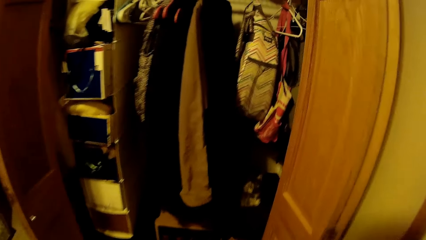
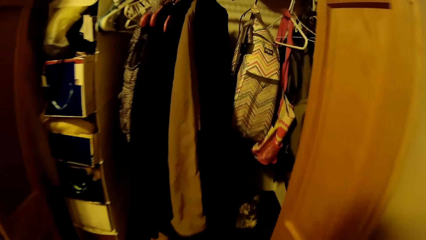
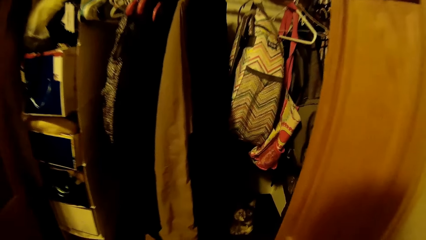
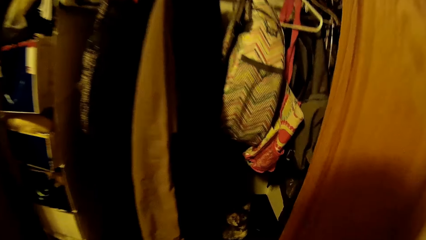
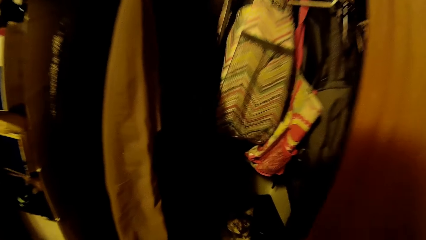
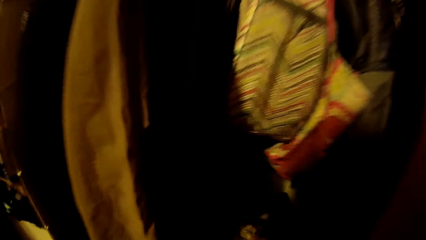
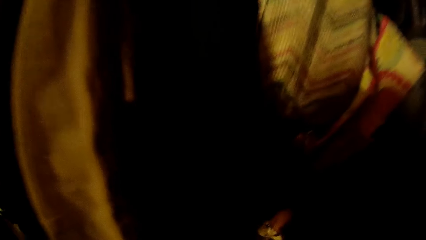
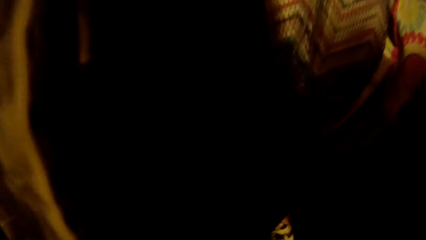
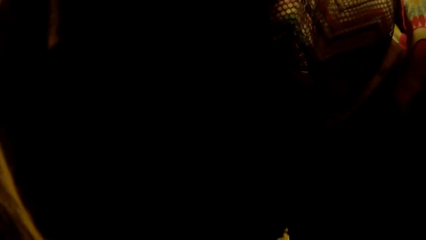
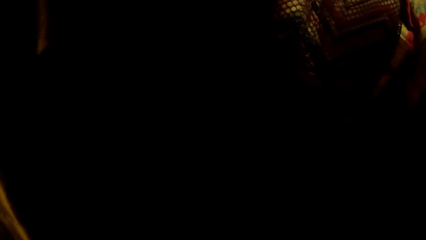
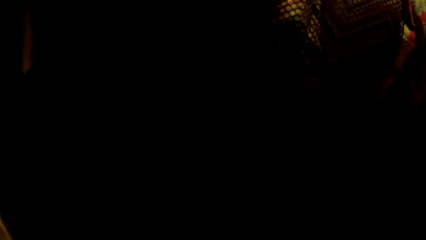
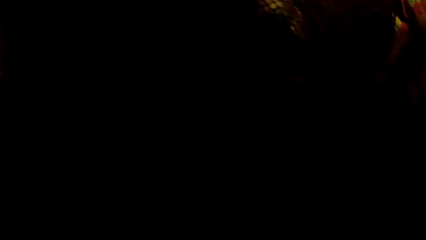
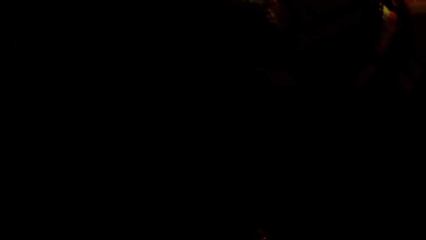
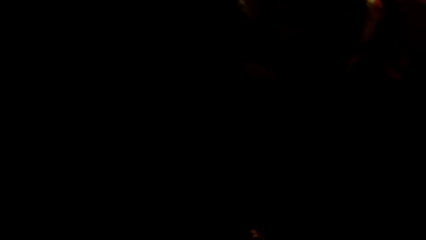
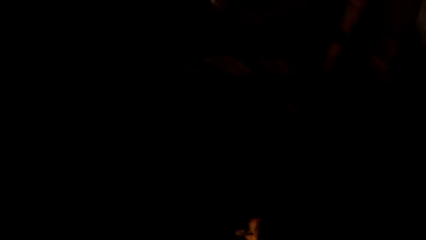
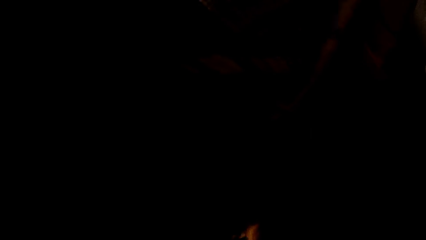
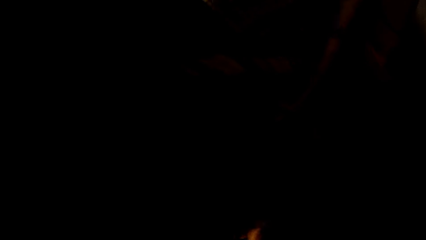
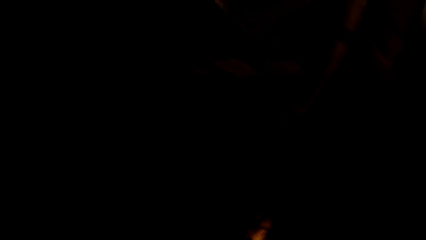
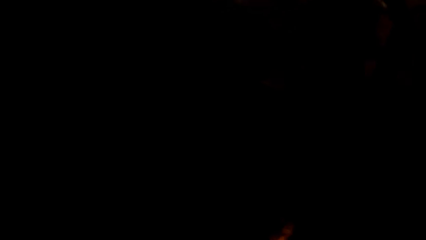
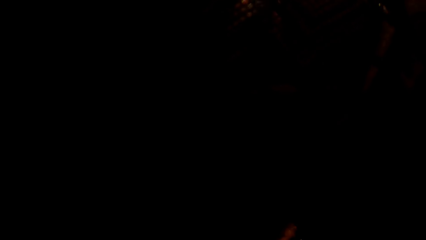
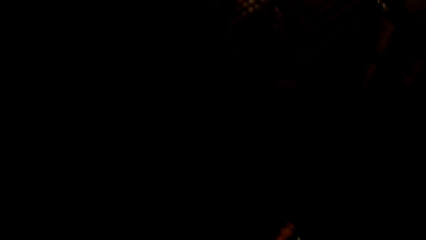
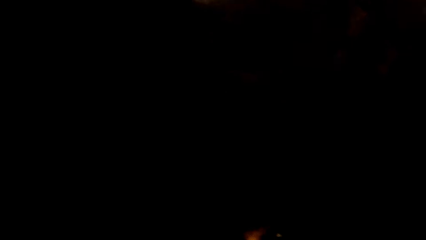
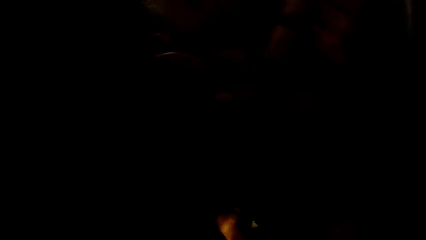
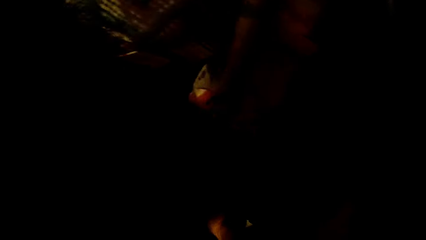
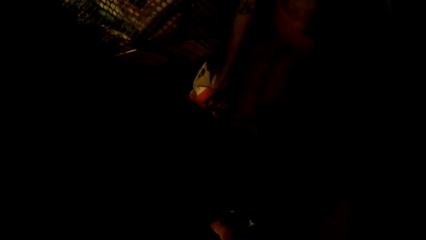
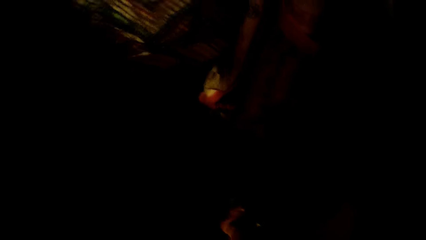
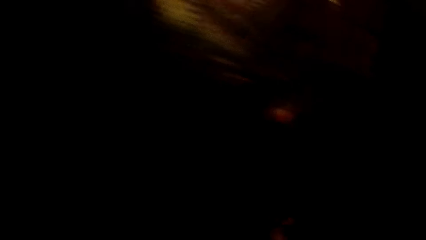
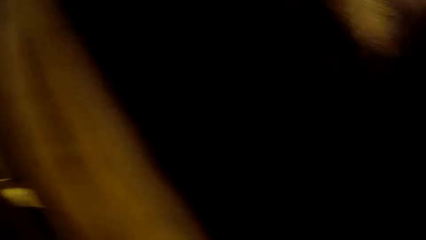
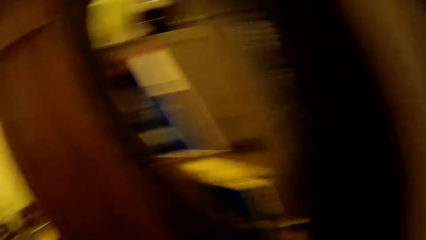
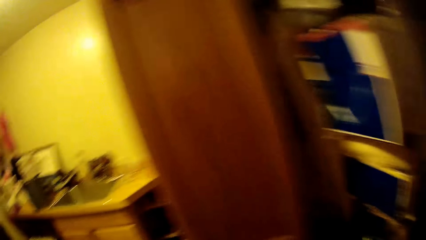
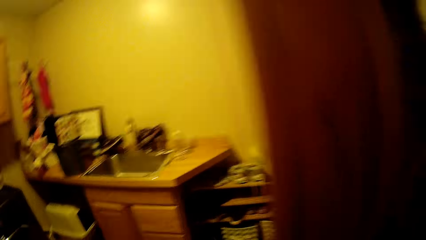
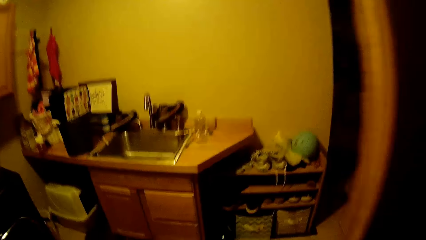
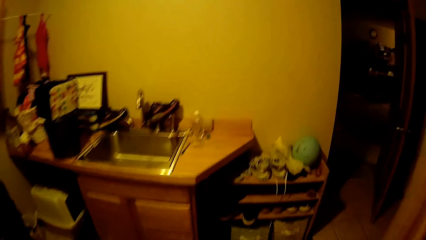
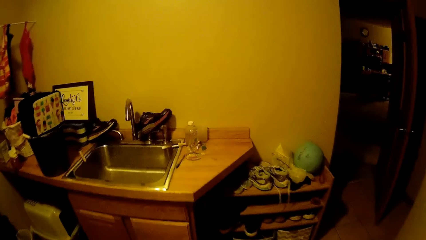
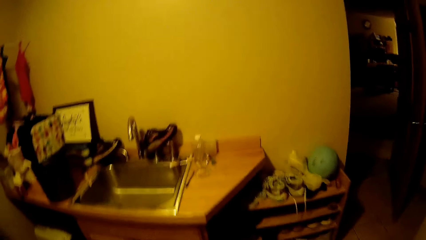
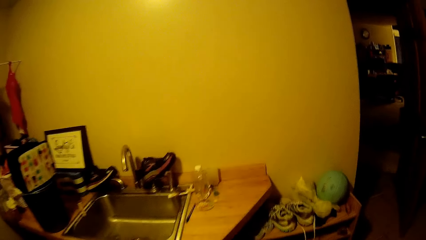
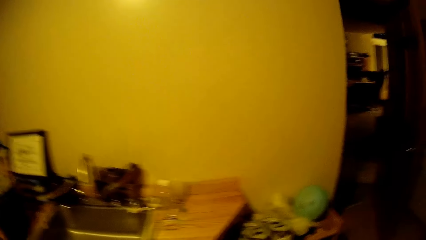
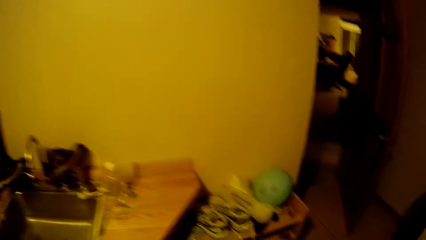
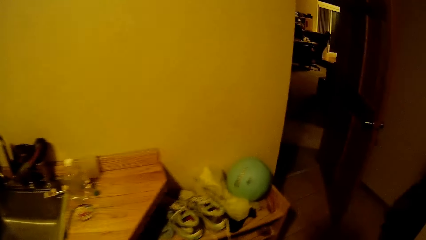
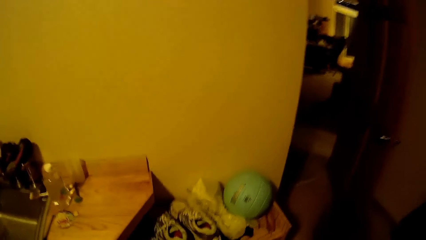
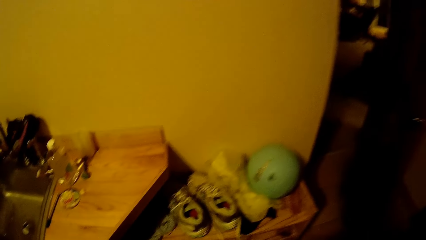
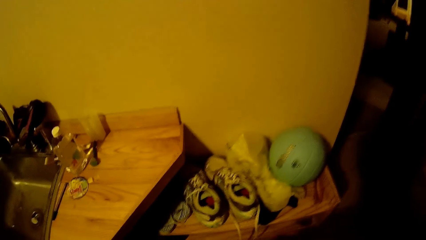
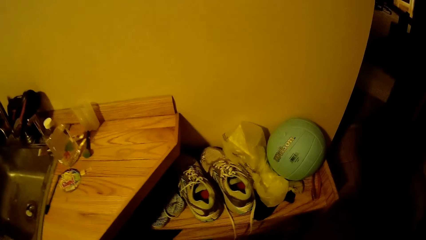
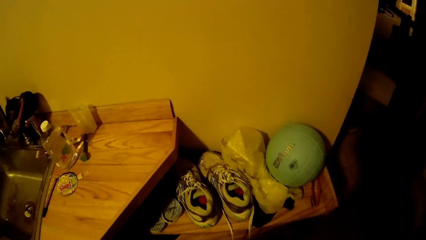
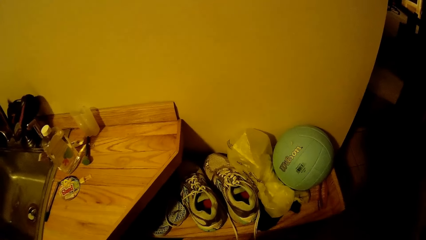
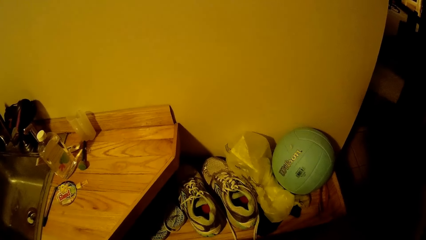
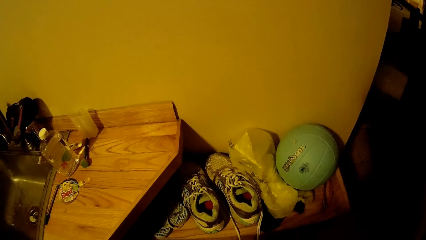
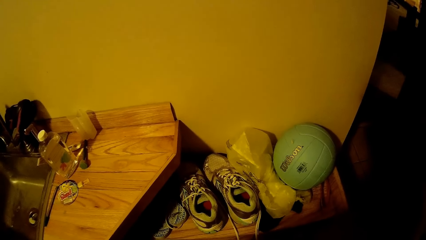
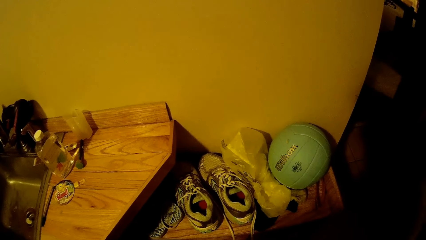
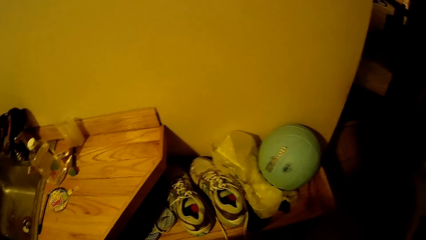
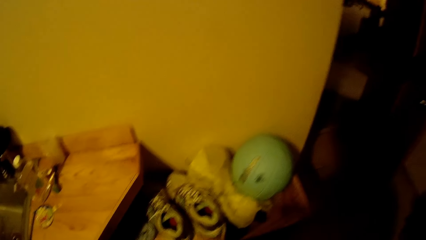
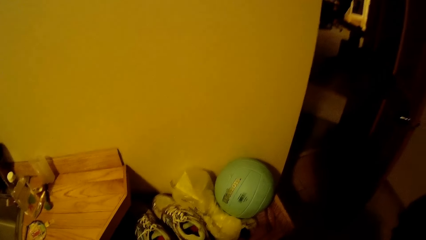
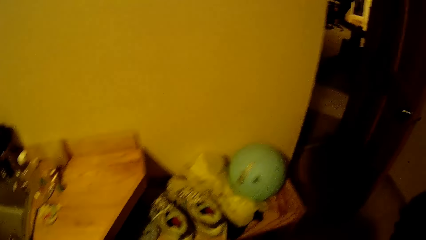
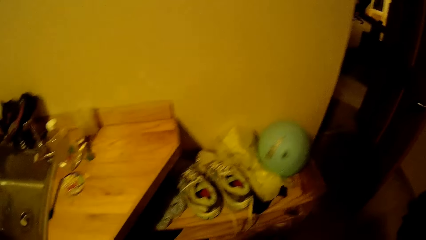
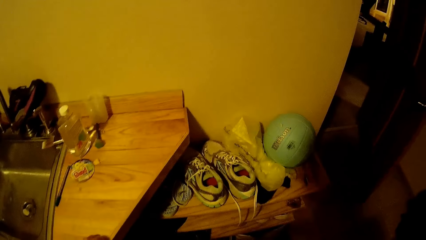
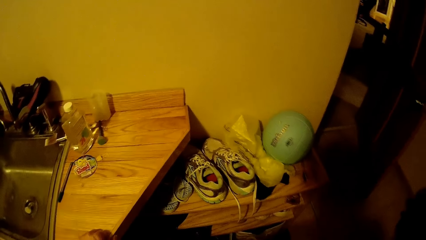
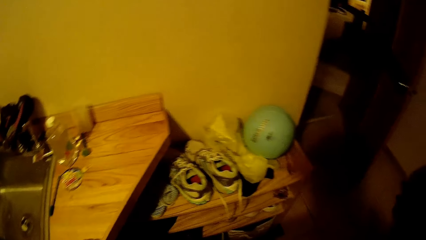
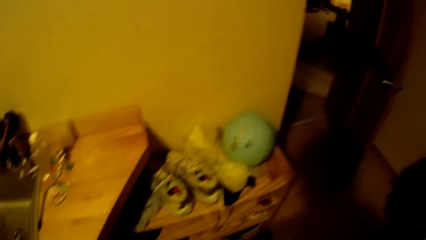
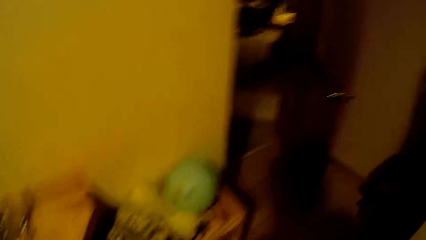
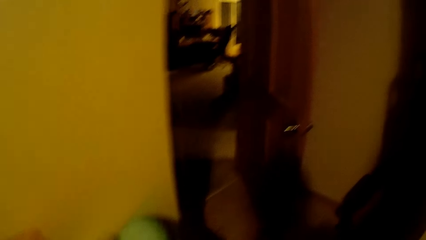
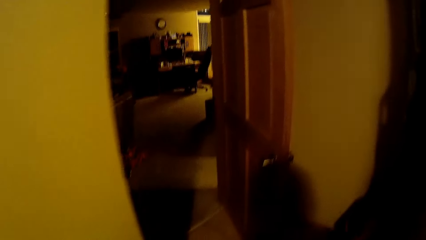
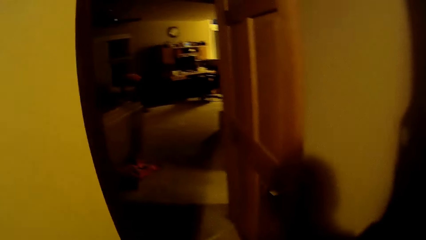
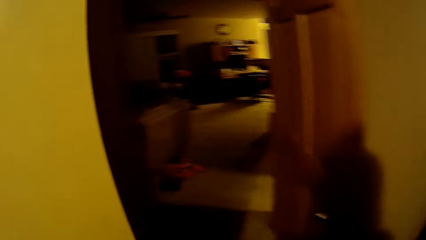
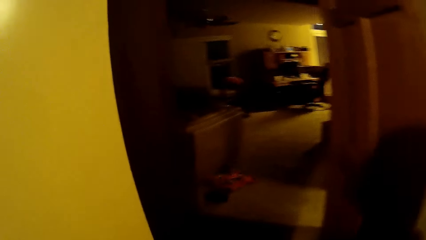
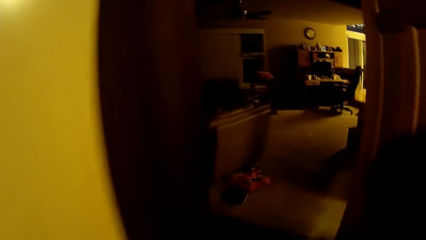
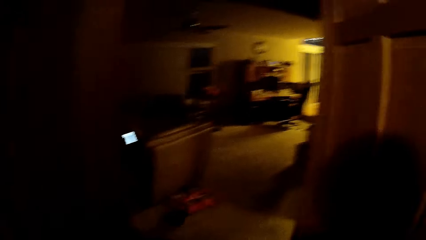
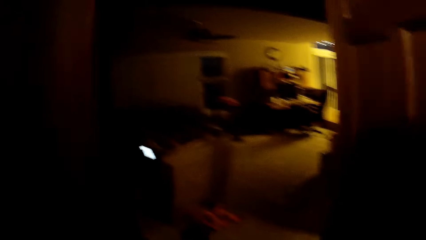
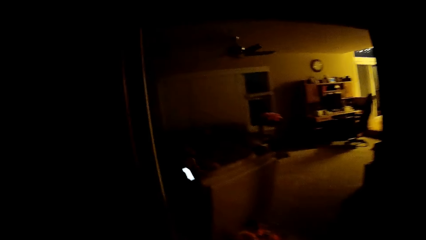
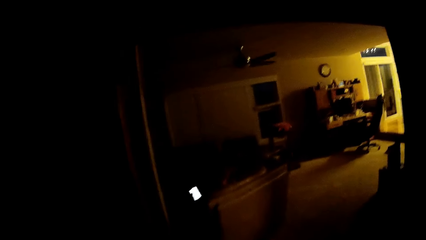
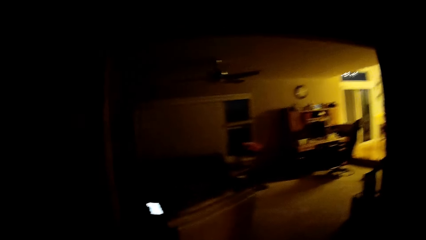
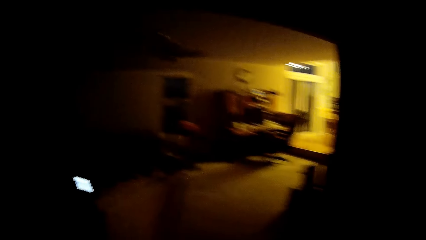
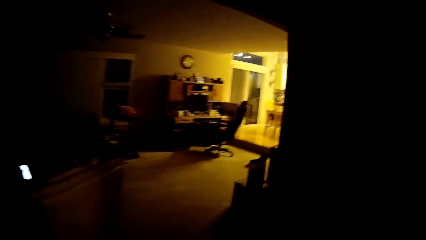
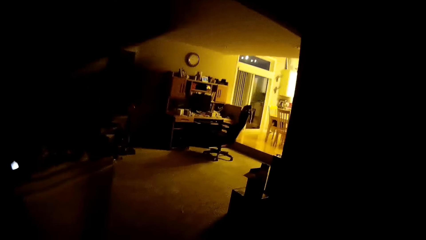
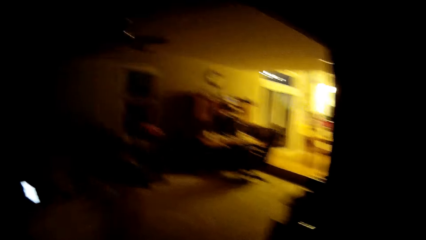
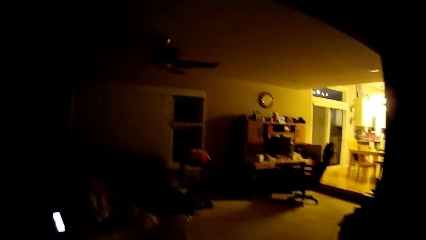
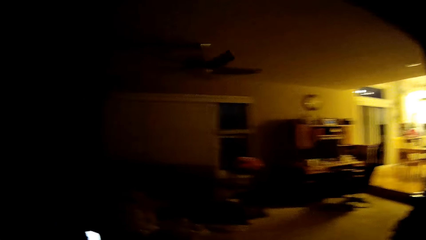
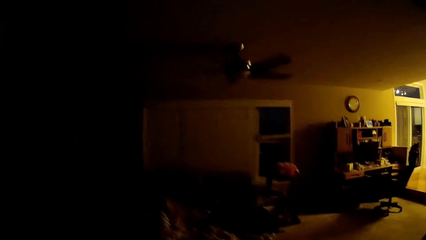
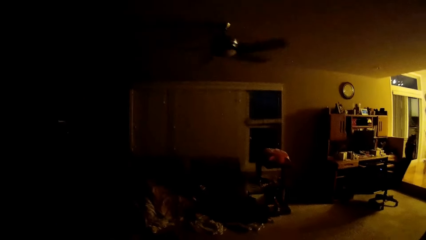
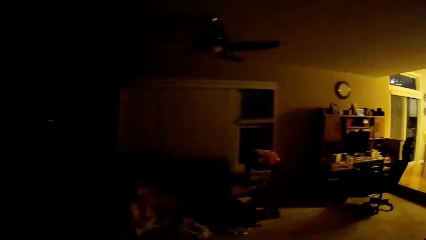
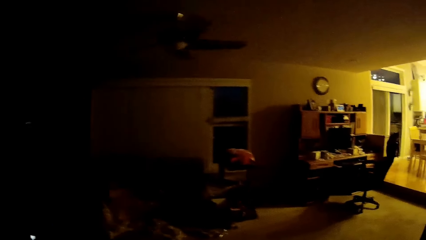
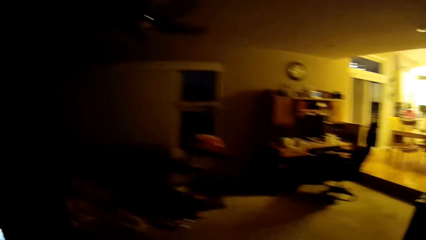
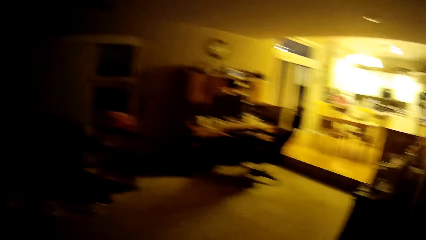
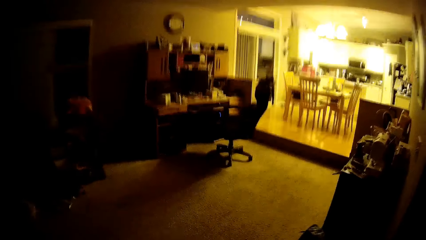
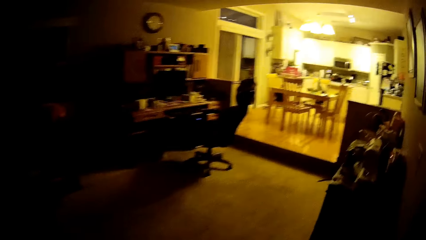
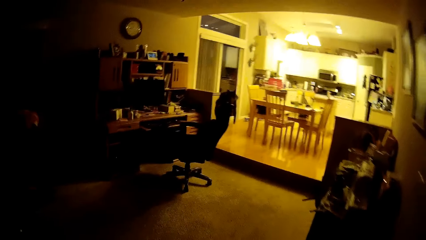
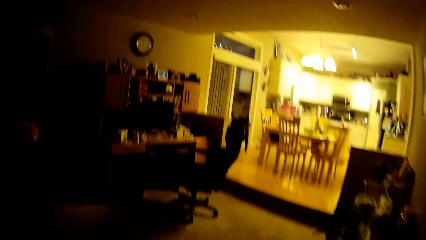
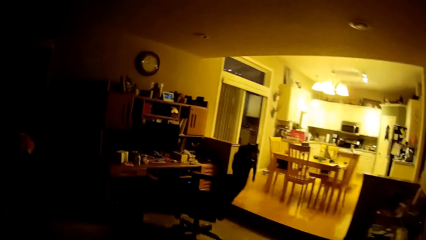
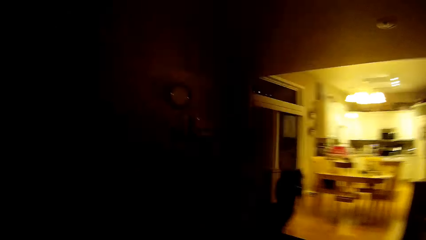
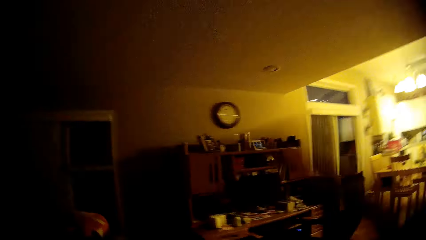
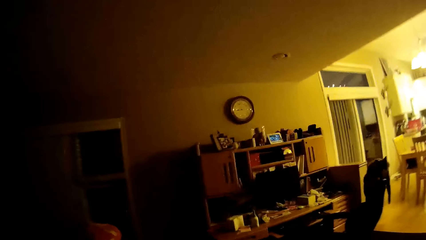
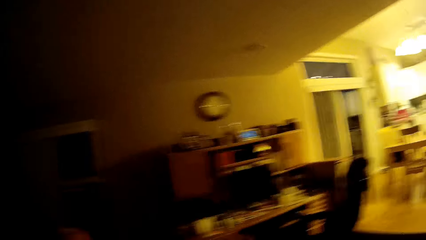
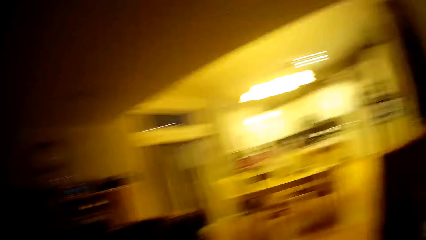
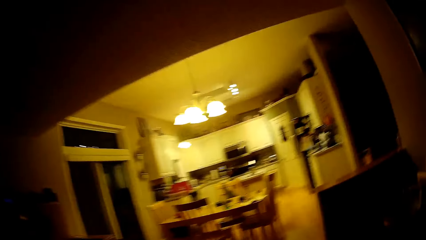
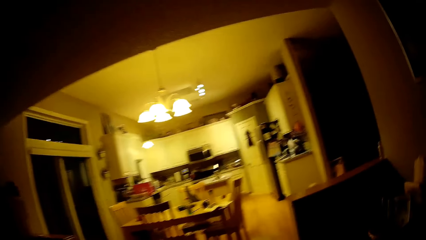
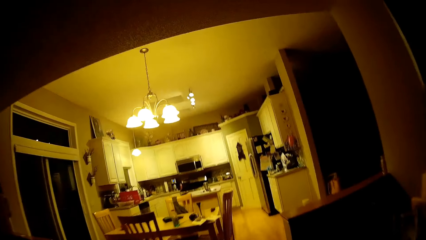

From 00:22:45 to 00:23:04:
The camera wearer looks in the wardrobe. They do something. They talk and walk. They look around. They go to the other room. They talk.
